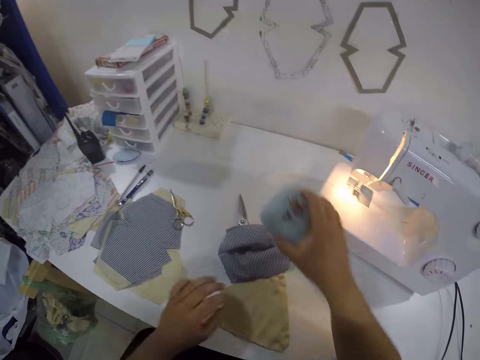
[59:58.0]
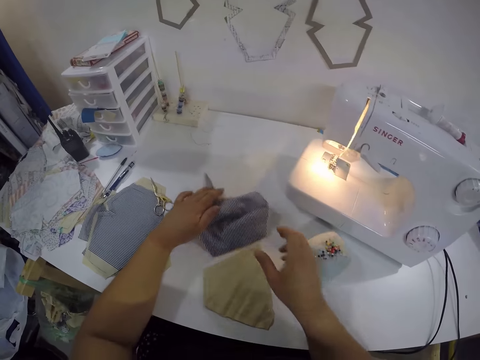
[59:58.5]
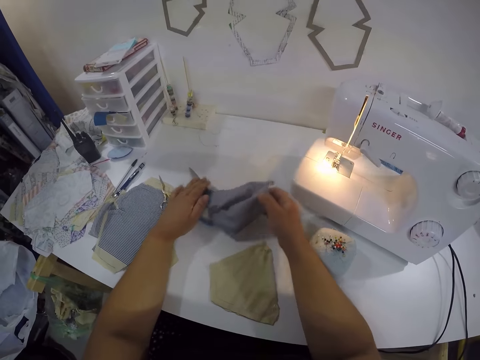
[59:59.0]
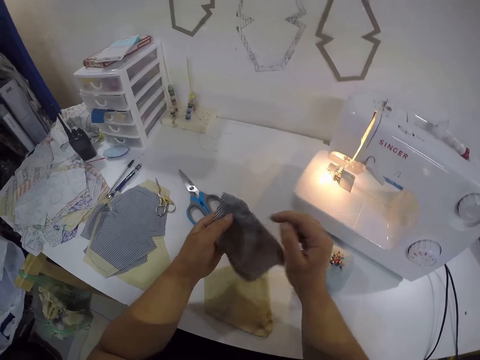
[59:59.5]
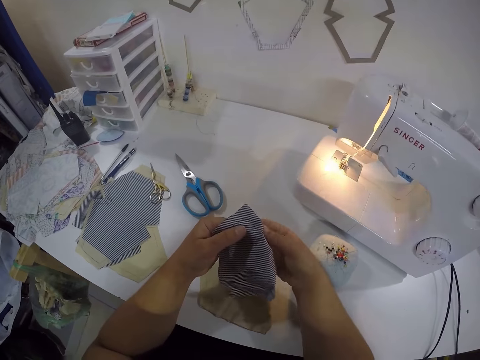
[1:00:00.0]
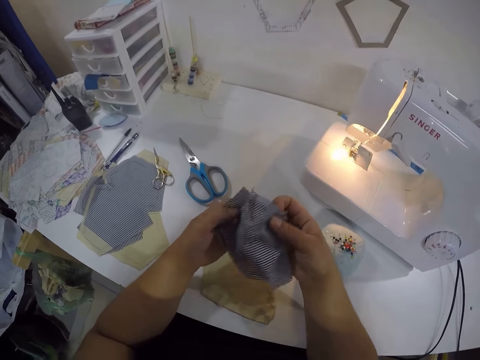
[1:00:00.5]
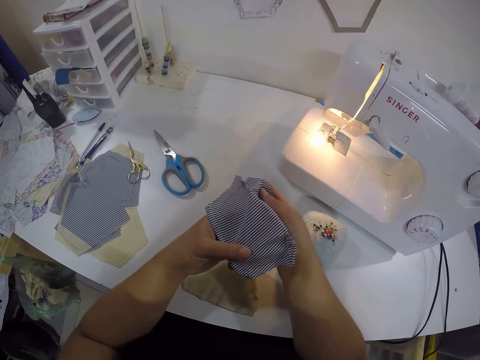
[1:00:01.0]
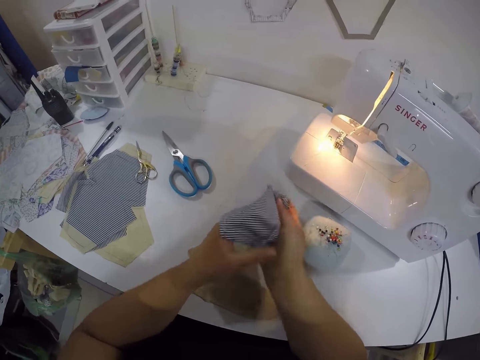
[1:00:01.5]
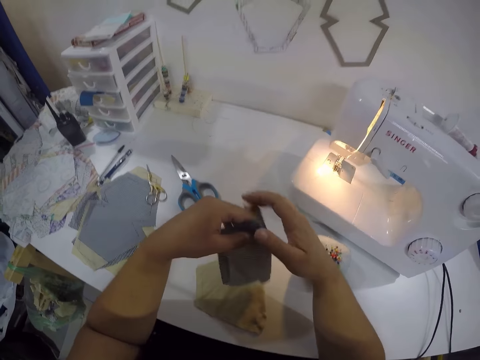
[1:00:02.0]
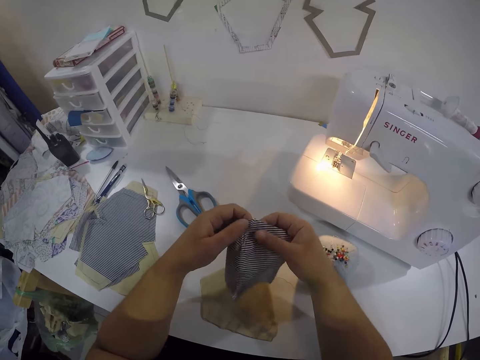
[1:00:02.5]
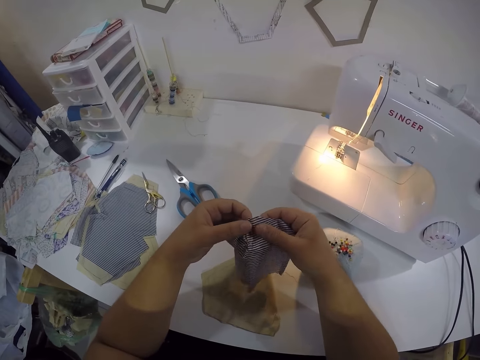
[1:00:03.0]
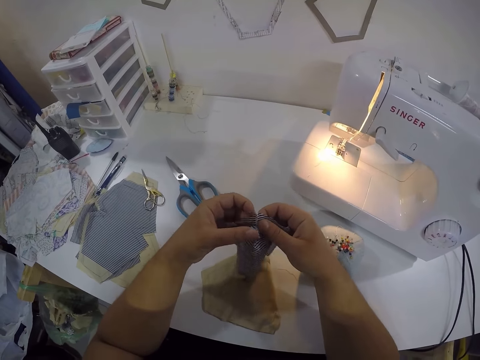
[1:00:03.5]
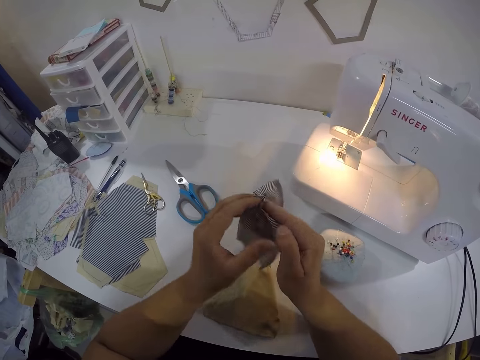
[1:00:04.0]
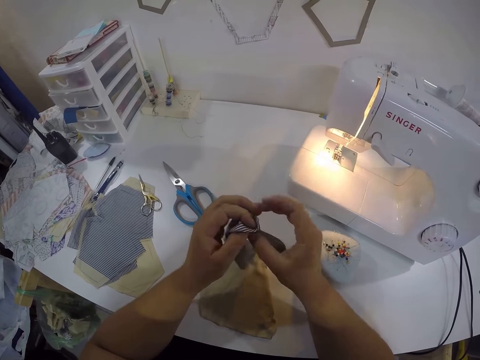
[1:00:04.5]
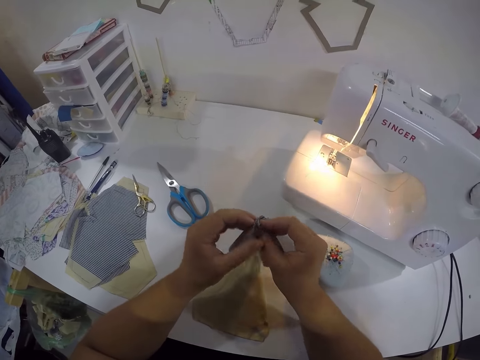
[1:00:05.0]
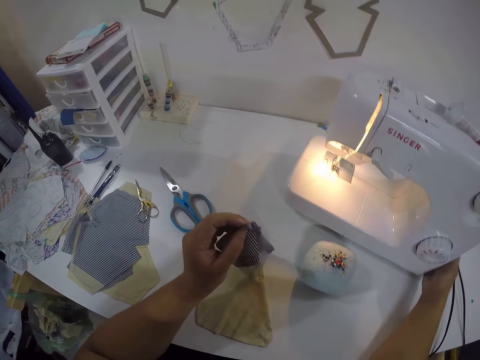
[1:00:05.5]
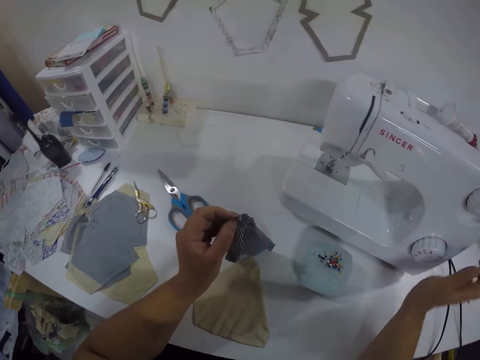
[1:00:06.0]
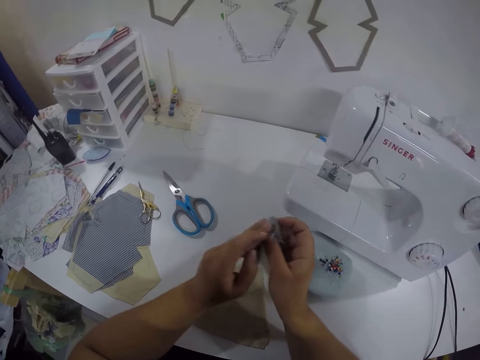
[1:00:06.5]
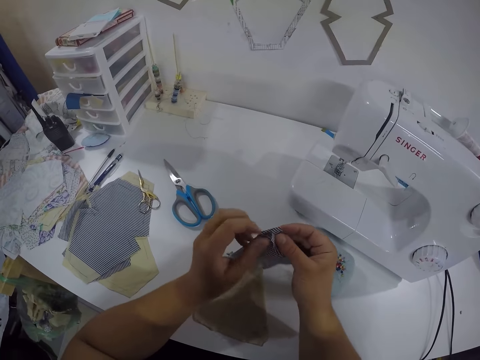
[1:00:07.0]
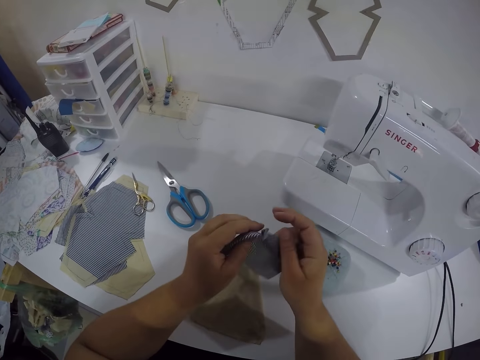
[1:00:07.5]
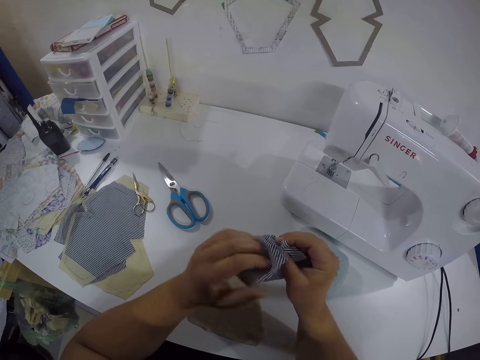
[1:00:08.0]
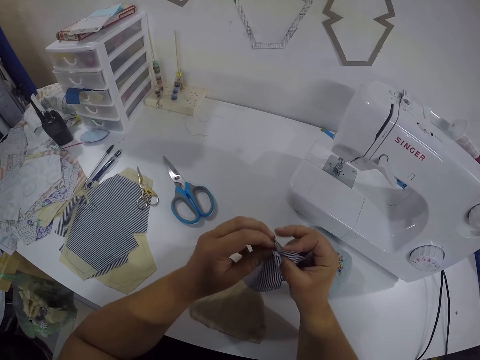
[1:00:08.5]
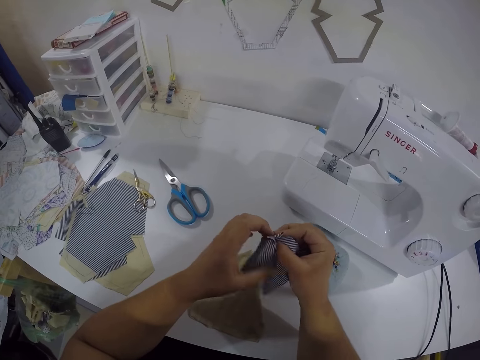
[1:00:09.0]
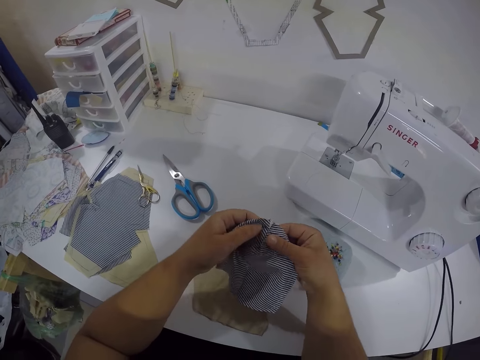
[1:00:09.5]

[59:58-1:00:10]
The camera wearer picks a needle clamp on the table with her right hand. She drops the needle clamp in her right hand on the table. She moves the scissors on the table with her left hand. She picks the fabric from the table with her right hand. She places the fabric in her right hand on her left hand. She aligns the cloth. She holds the fabric in both hands. She checks the fabric in her hands. She turns off the sewing machine lights with her right hand. She checks the fabric in her hands. She aligns the cloth.

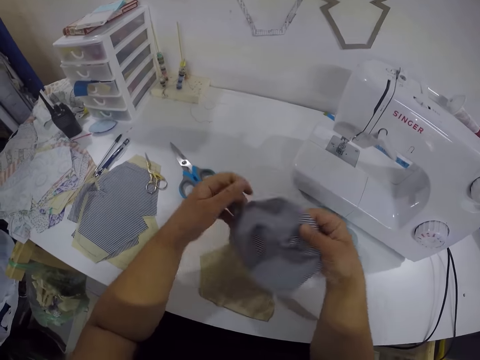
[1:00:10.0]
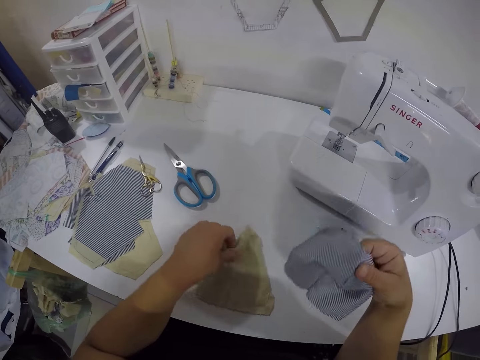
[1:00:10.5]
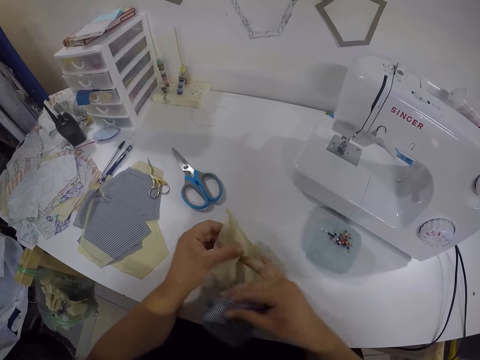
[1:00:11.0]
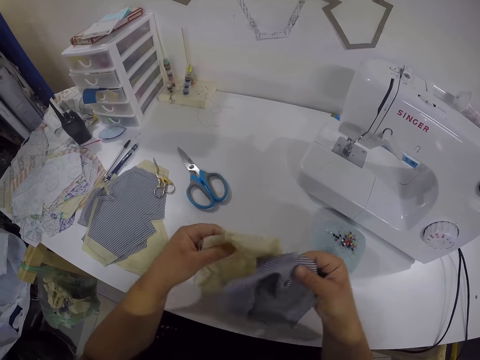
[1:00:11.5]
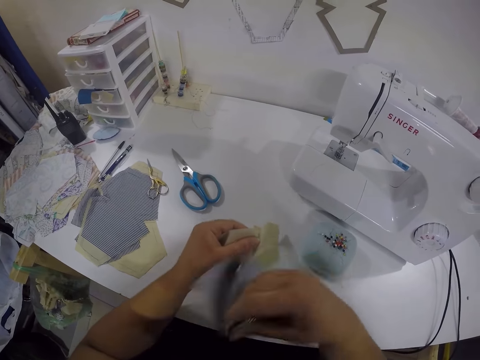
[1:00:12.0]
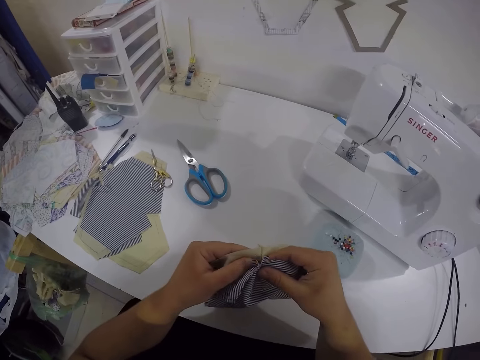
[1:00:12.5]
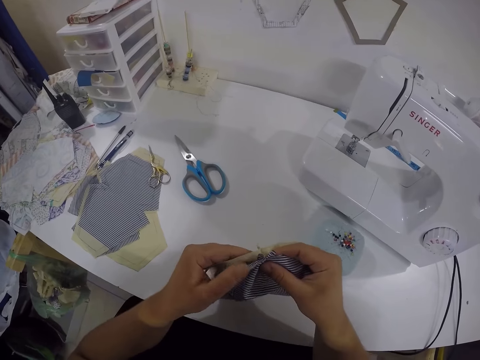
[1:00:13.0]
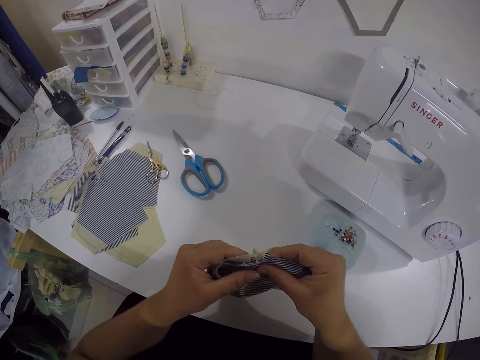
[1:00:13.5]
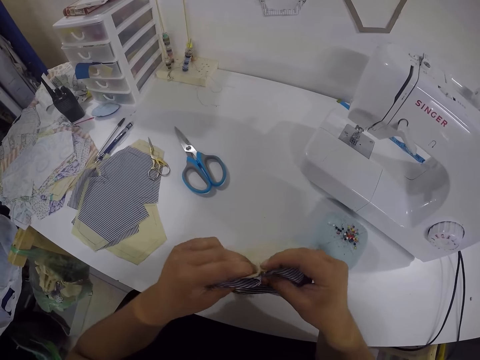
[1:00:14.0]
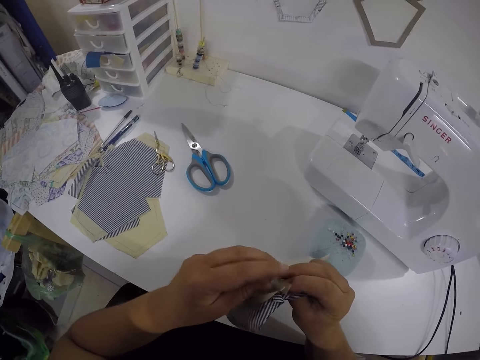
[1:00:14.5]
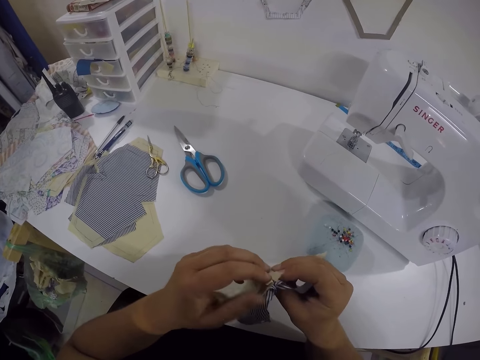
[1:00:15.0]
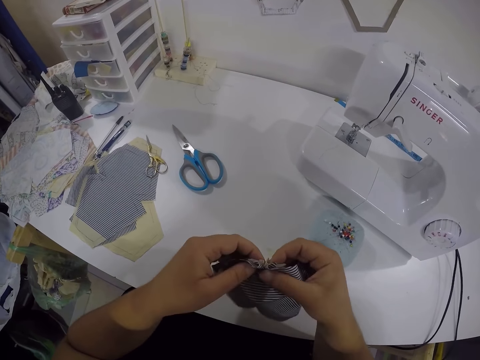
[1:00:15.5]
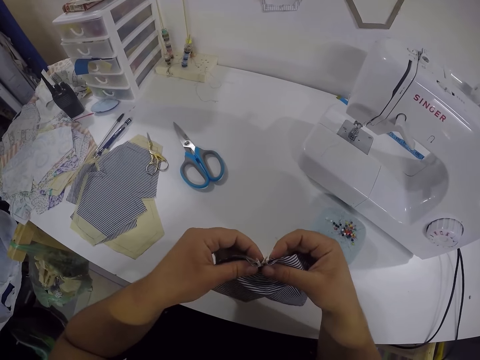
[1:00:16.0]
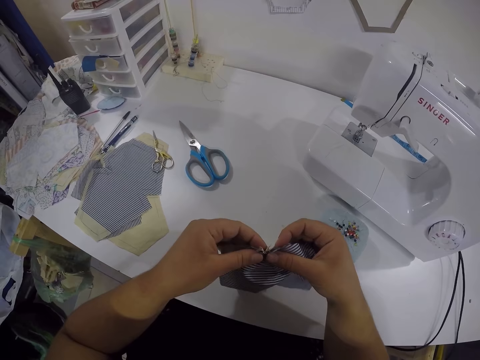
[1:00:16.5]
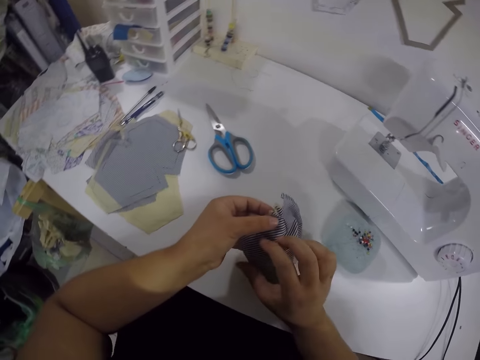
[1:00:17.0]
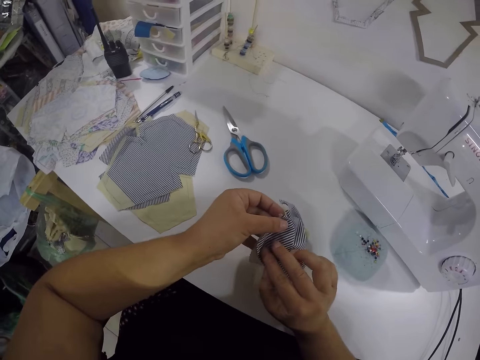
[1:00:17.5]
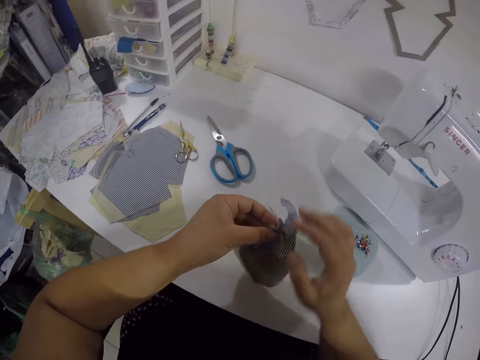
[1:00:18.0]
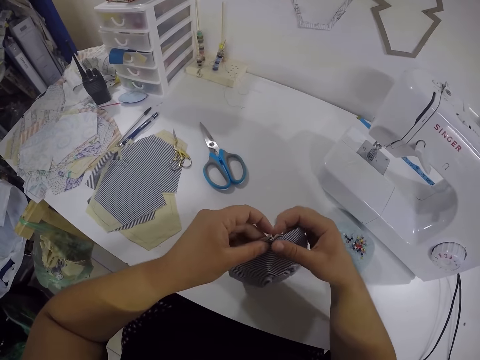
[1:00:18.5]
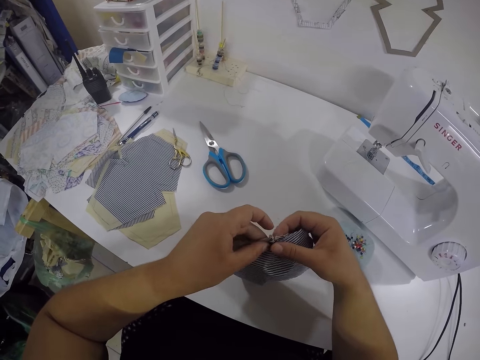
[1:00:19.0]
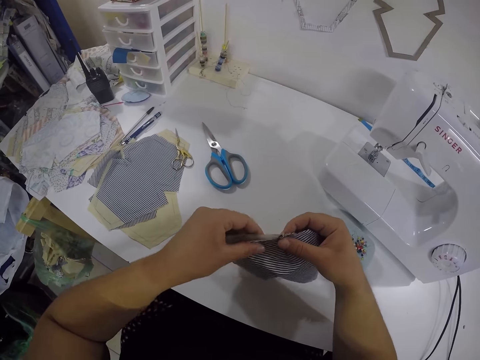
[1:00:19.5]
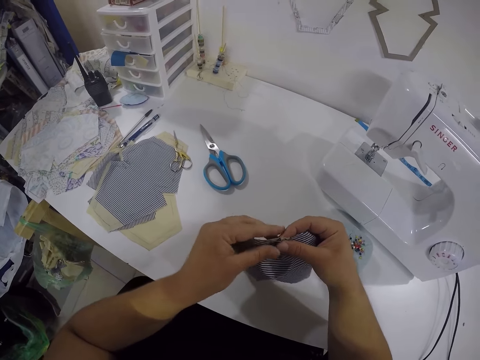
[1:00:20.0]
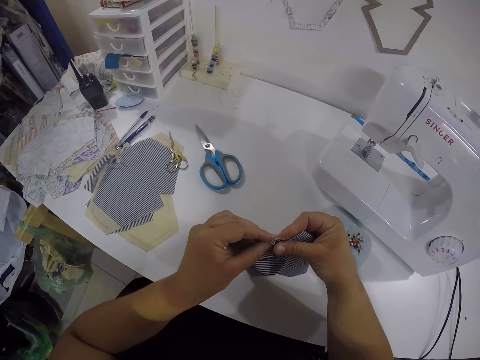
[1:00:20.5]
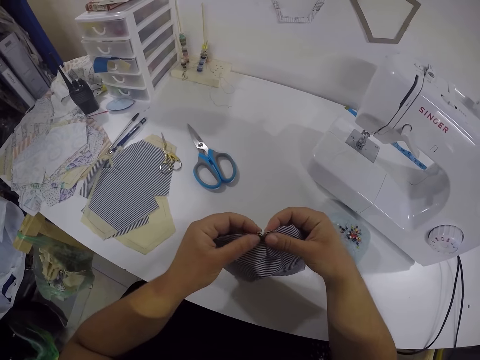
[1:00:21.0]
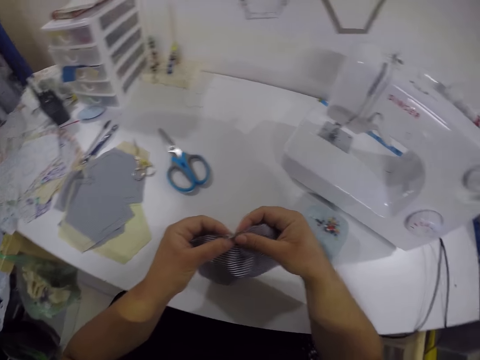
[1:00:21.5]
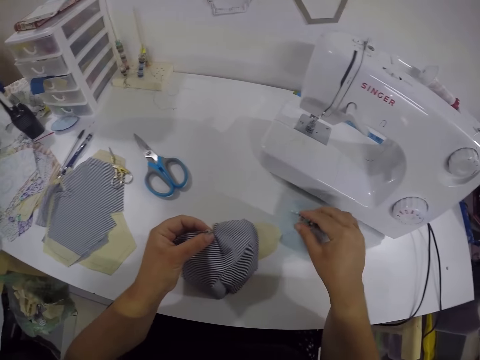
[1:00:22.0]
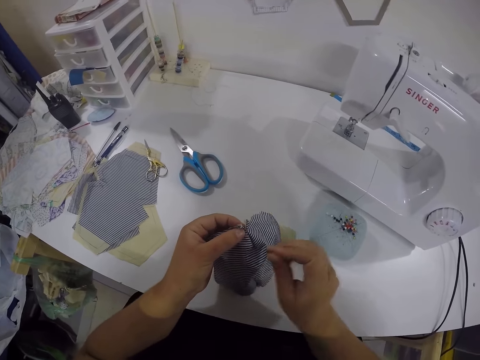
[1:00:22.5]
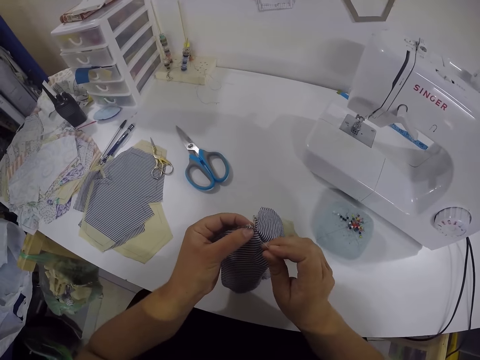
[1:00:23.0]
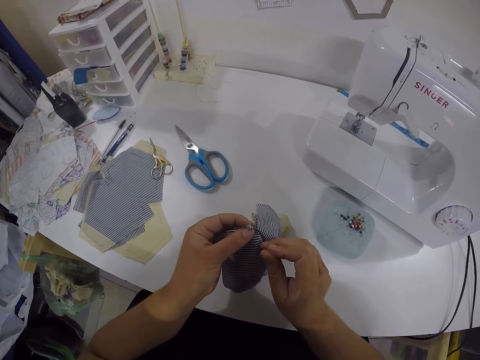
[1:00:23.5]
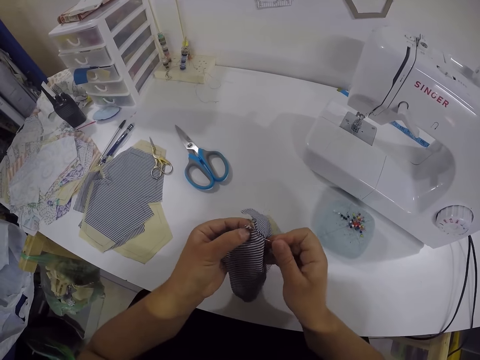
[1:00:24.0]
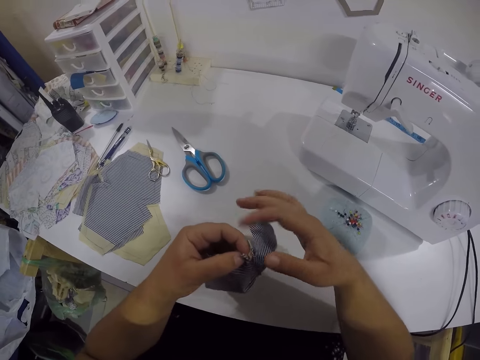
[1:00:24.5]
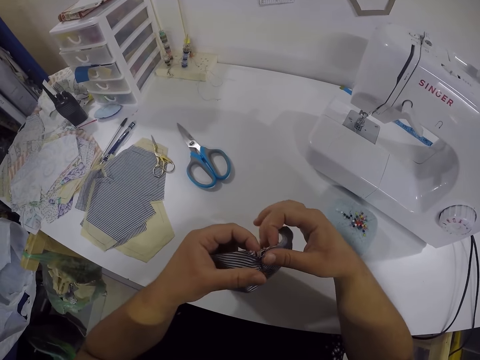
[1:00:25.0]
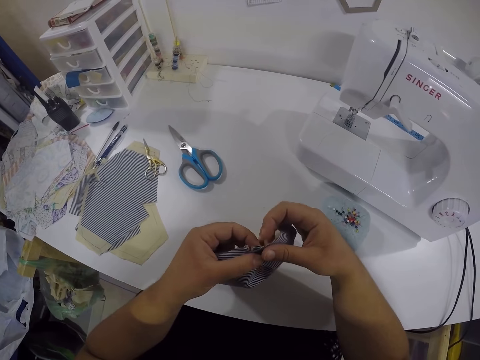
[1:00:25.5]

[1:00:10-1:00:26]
The camera wearer picks the lining from the table with her left hand. She unfolds the lining with her right hand. She places the fabric in her left hand on the lining in her right hand. She checks through the fabric in her hands. She picks a pin from the needle clamp with her right hand. She pins the fabric with the pin in her right hand.
